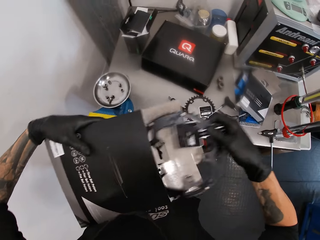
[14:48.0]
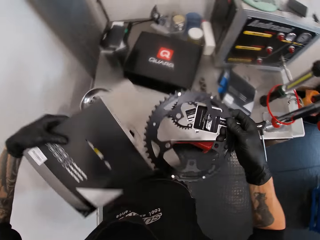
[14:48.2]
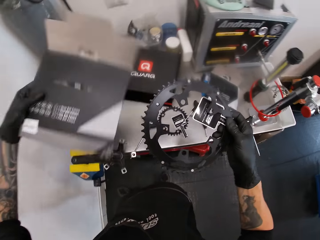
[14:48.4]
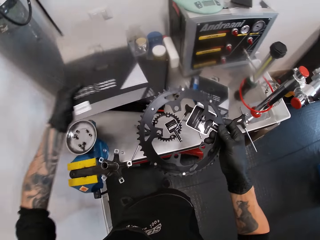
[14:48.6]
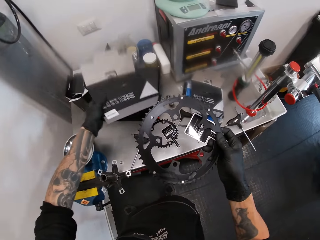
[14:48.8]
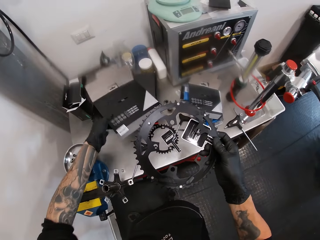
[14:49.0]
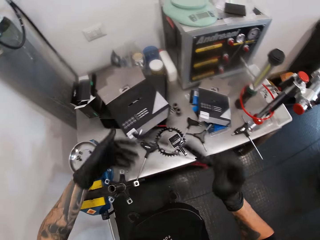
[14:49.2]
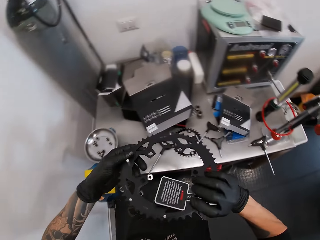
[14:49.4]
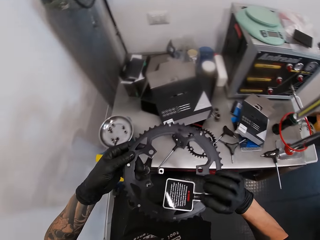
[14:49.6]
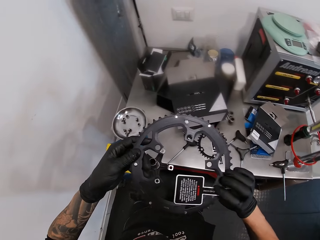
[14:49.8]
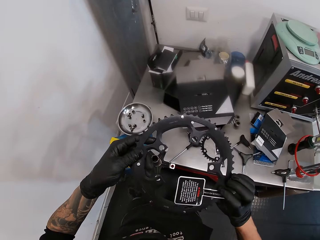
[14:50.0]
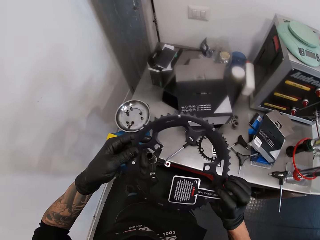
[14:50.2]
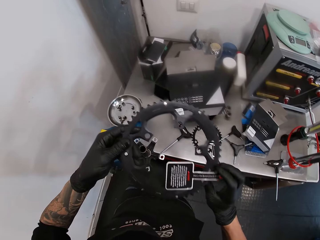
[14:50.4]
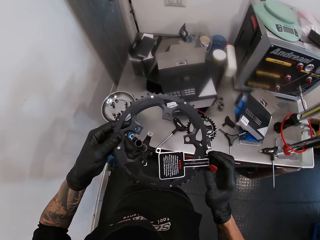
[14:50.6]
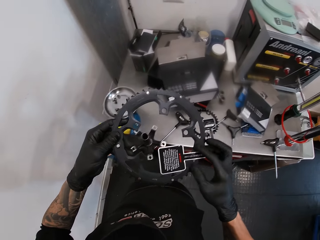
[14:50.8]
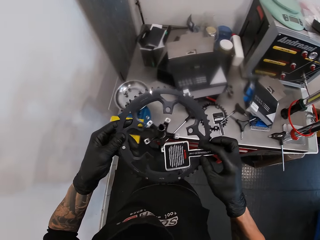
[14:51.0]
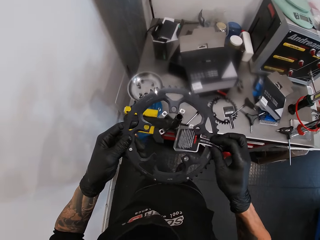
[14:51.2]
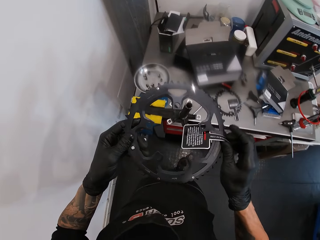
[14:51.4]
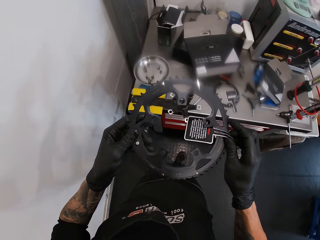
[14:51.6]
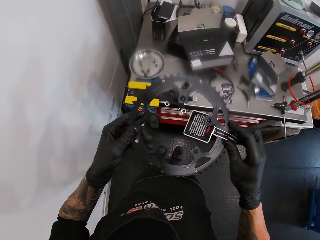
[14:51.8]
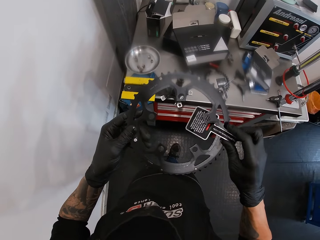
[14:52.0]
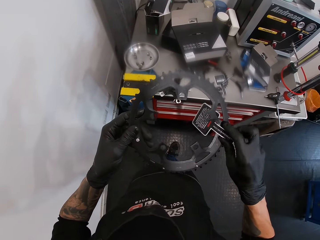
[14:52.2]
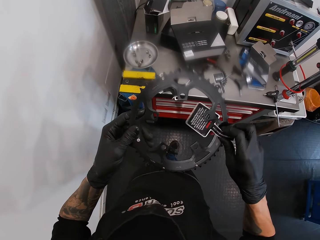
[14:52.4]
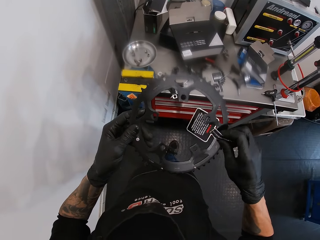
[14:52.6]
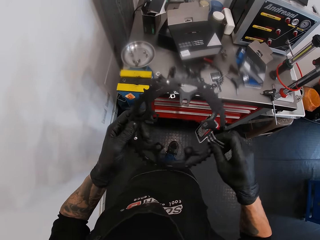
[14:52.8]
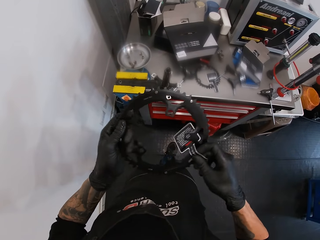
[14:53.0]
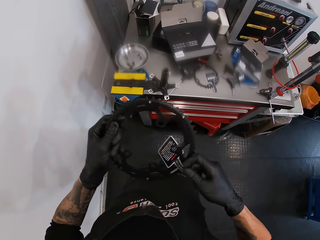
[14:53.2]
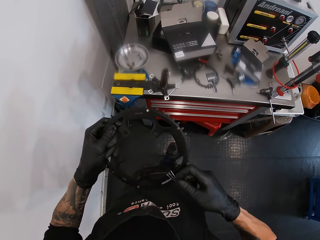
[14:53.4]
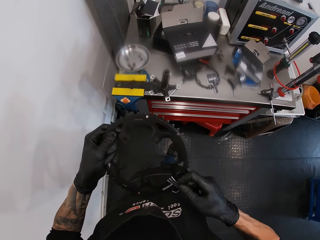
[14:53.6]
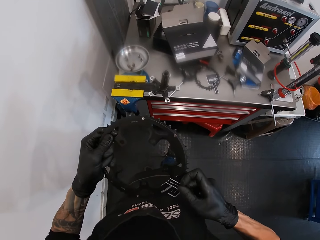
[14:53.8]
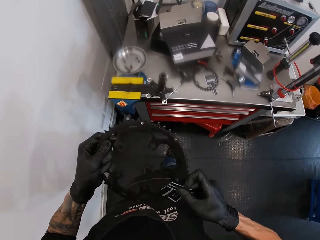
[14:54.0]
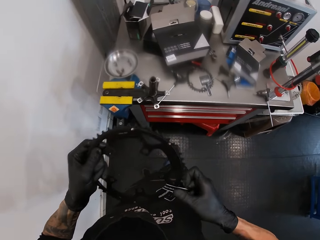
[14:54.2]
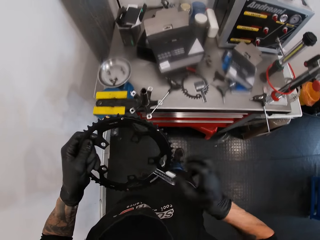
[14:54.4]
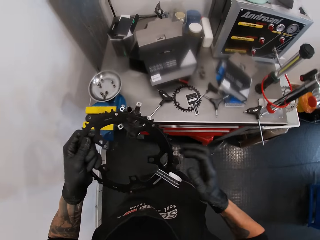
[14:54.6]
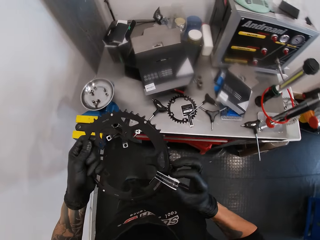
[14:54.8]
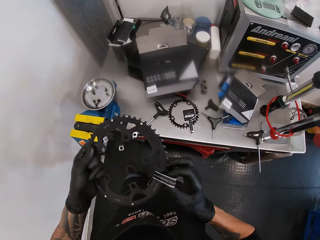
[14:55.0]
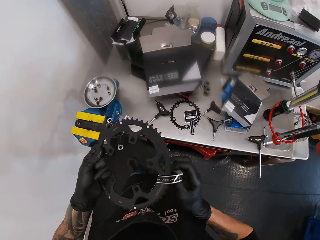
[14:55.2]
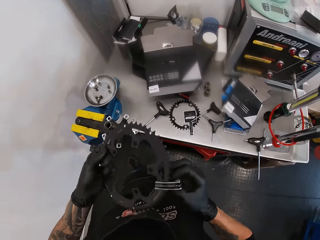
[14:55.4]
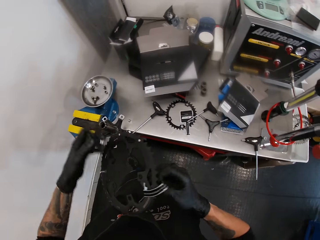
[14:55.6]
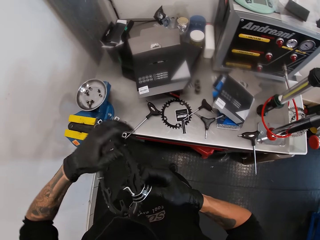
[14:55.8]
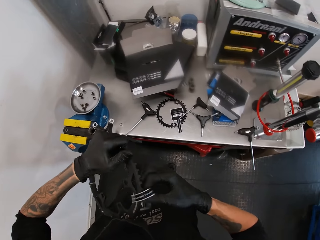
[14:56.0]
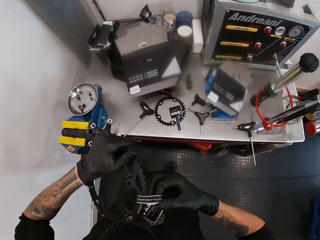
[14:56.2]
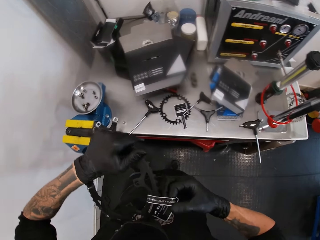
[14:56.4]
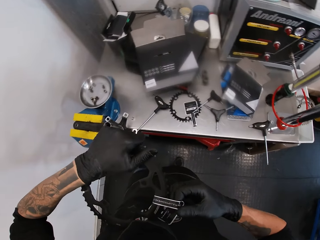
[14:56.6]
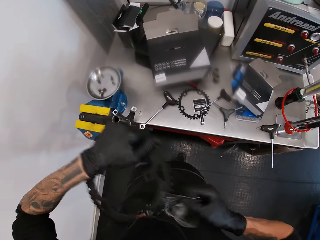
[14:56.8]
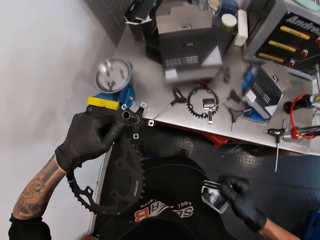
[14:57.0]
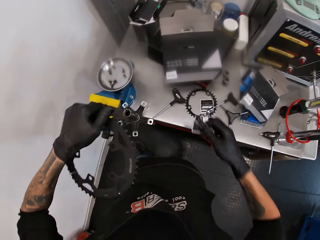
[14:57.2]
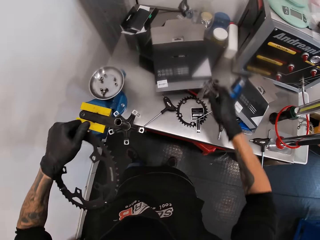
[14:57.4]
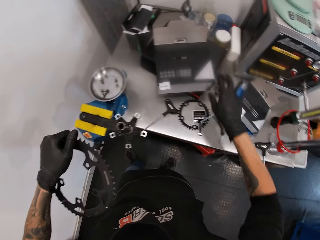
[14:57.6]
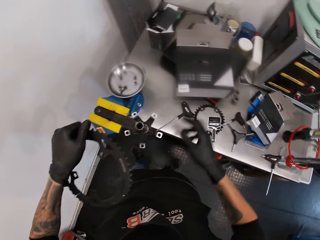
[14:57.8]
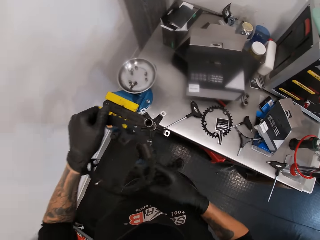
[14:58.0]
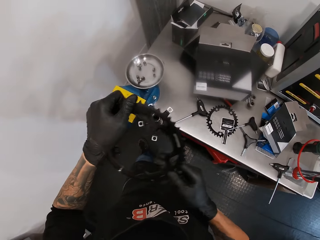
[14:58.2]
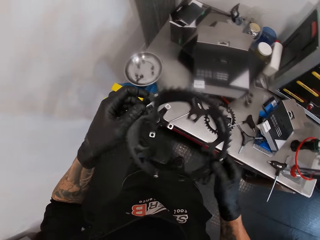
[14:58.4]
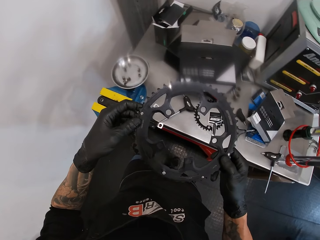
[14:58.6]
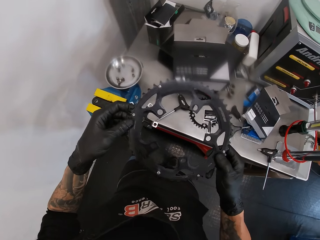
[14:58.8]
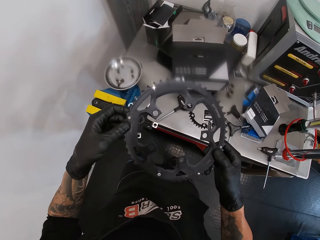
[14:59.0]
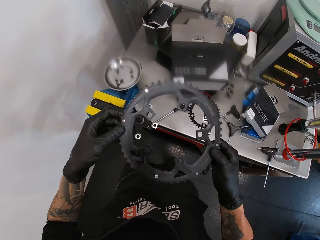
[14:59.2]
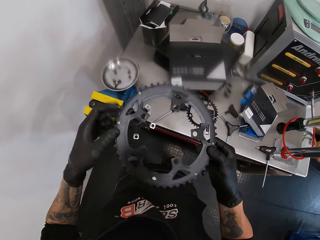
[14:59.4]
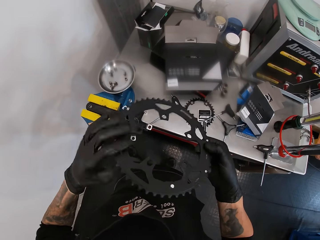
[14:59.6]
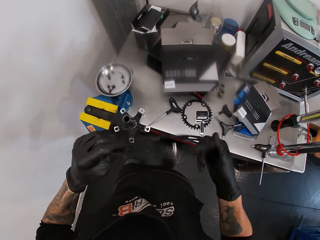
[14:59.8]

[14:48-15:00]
The camera wearer puts the box on the workbench. He holds the crank with both hands. He looks at the wheel sprocket. He removes a paper from the wheel sprocket. He throws the paper on the workbench.

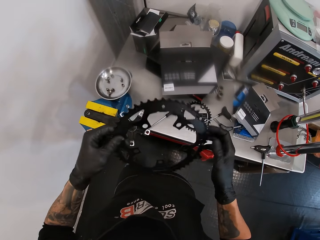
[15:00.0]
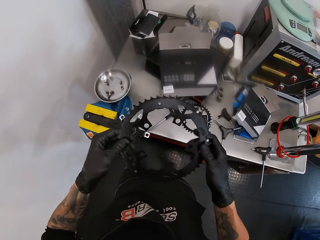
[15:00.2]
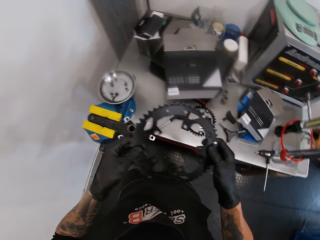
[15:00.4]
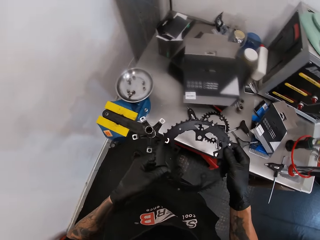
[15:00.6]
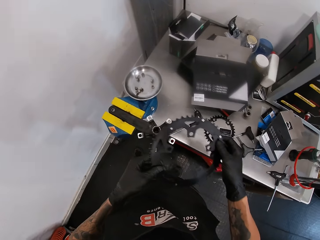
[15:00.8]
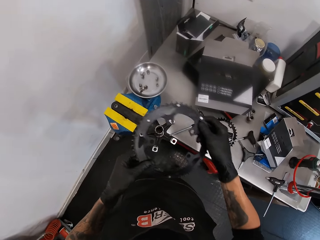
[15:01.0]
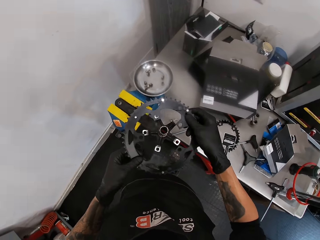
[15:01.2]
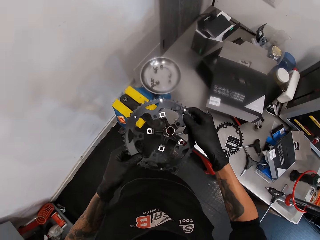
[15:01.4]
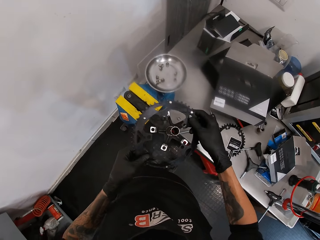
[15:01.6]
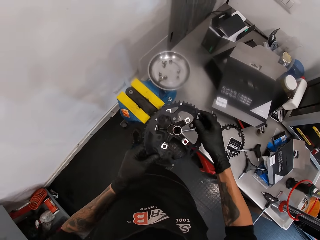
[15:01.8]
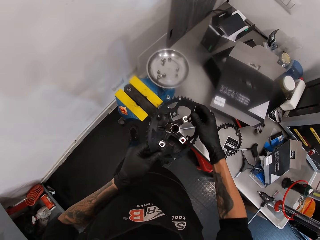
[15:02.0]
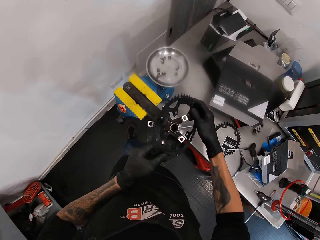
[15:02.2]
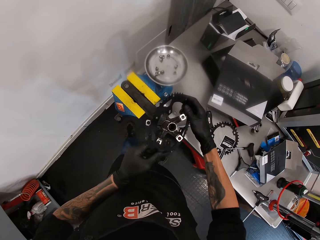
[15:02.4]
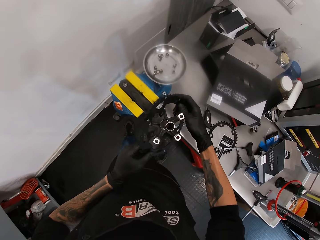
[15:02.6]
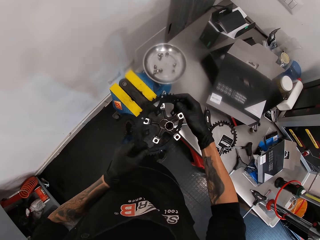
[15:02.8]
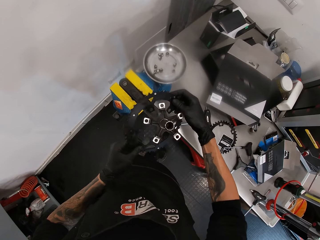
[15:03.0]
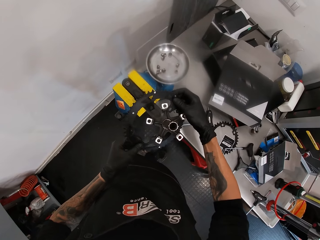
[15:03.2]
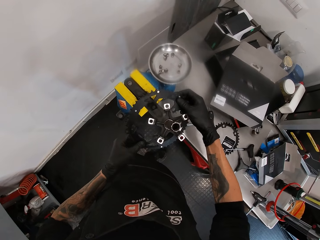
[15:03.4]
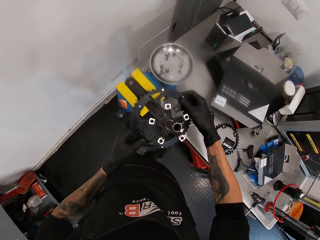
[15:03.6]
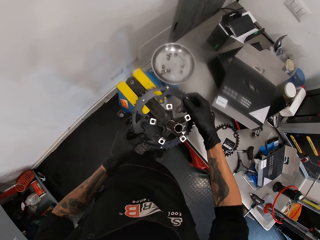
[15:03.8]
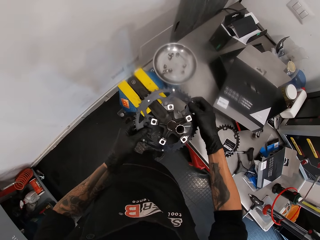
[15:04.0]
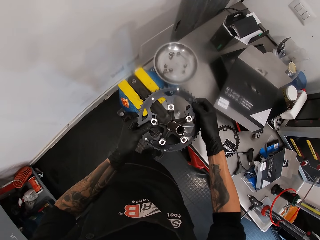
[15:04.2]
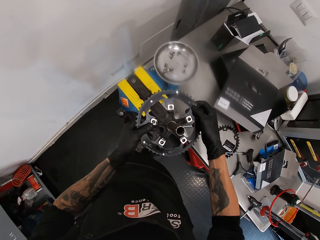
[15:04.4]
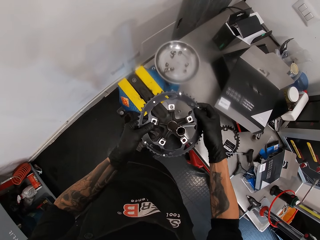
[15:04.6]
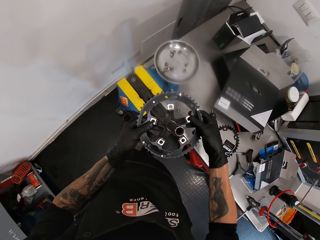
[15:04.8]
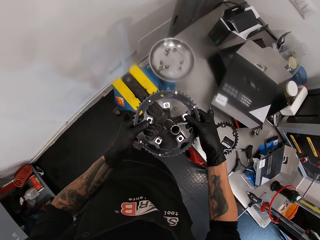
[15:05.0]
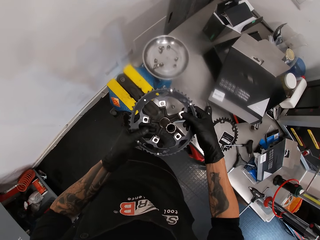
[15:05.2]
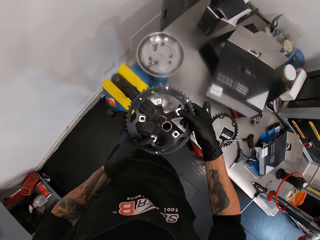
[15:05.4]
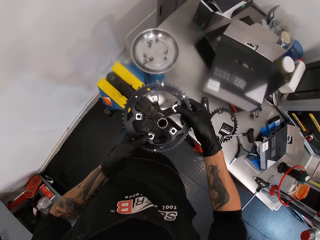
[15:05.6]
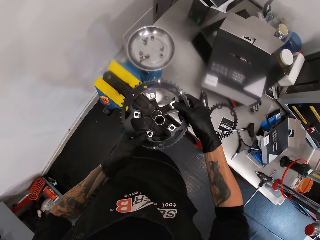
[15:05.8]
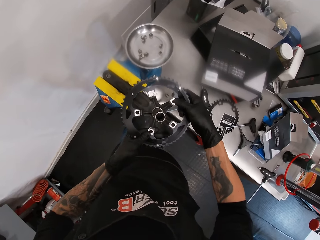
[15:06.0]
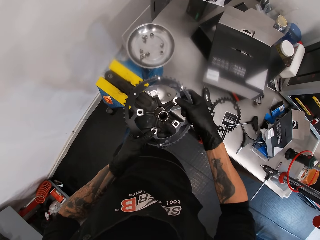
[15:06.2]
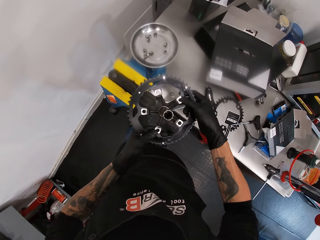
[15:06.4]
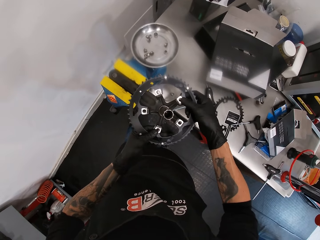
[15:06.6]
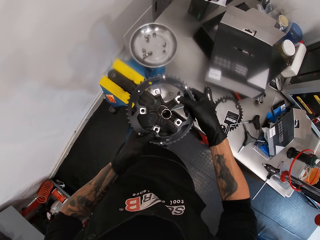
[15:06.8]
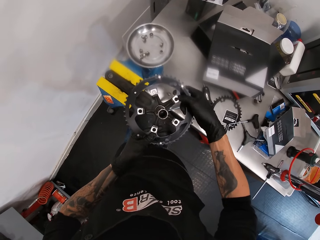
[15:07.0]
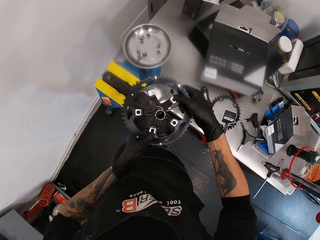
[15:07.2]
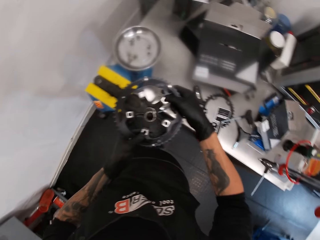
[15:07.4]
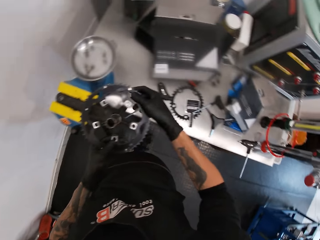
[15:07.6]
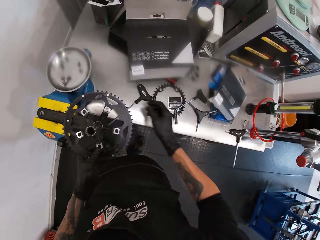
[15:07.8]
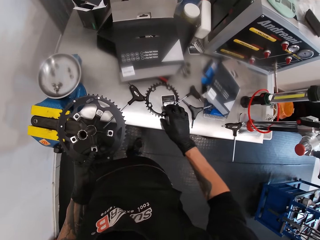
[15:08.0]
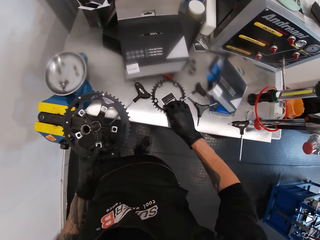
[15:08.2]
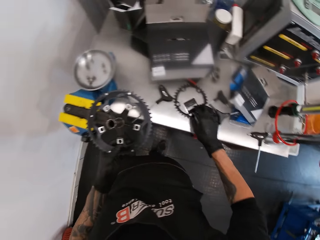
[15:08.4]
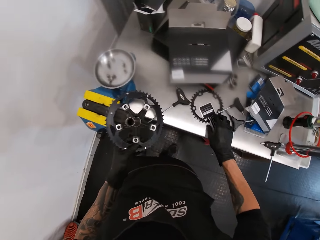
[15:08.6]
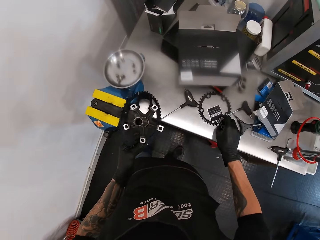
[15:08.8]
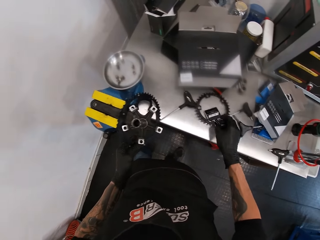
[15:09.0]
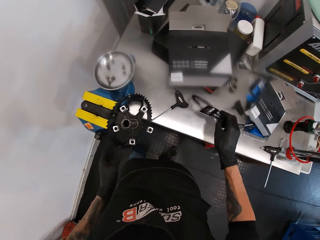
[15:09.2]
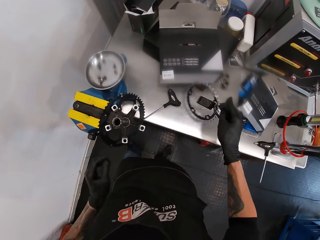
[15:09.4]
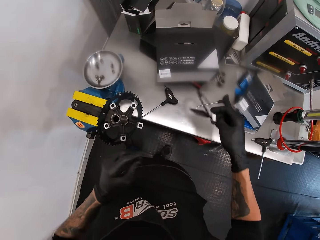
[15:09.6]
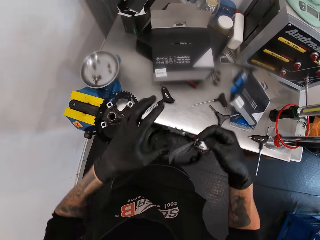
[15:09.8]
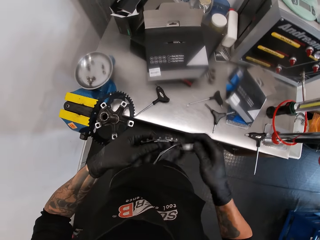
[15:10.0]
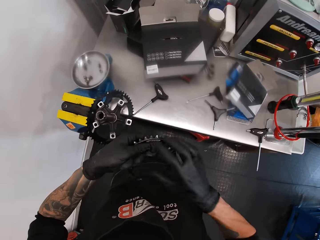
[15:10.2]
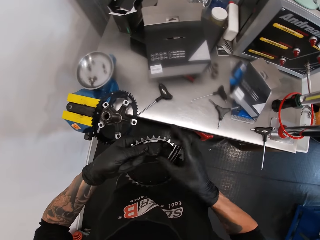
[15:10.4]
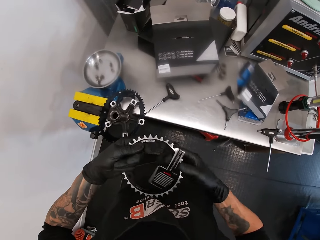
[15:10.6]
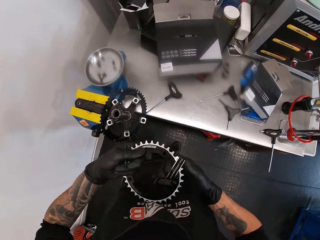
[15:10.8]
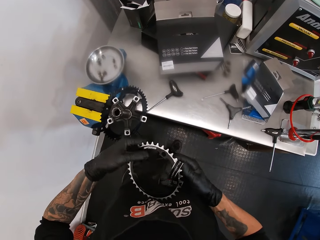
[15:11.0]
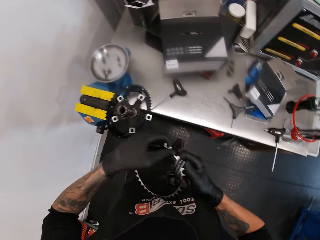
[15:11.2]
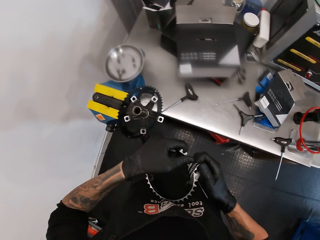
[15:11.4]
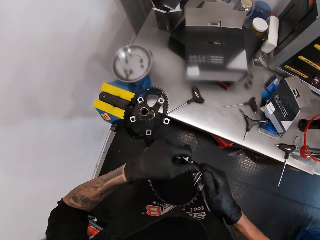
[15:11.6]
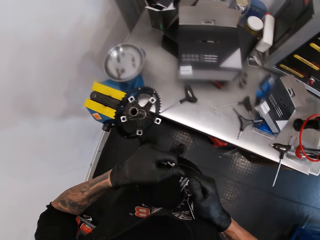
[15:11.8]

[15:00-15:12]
The camera wearer turns the wheel sprocket or crank. He places the crank on the crank arm with both hands. He picks up a smaller crank on the white table with his right hand.
